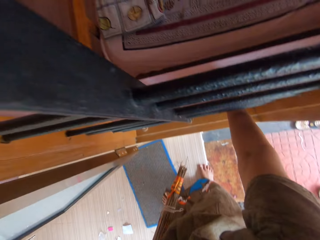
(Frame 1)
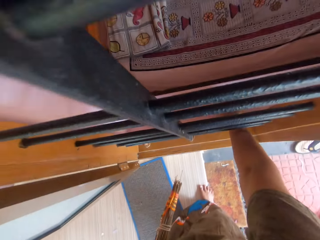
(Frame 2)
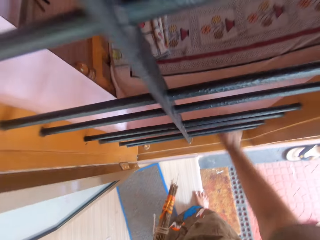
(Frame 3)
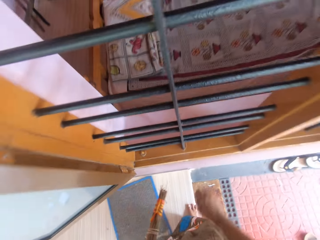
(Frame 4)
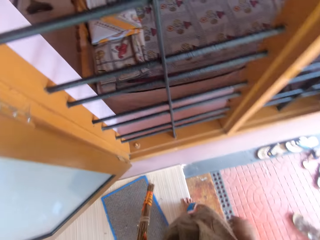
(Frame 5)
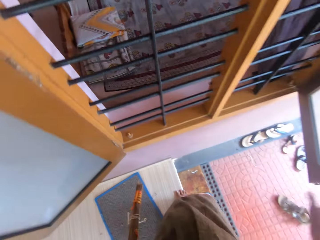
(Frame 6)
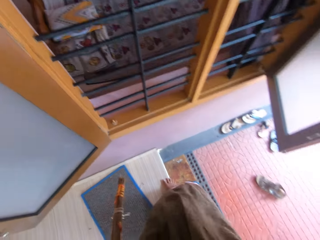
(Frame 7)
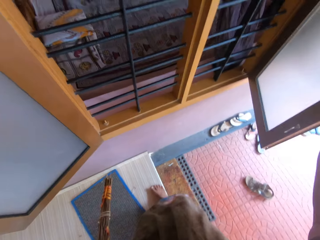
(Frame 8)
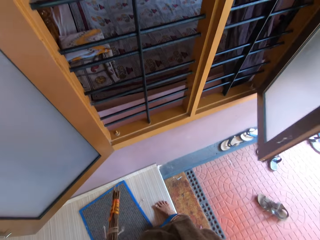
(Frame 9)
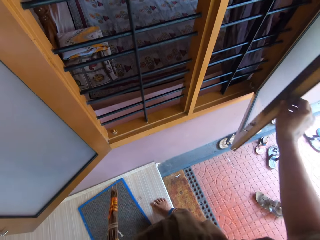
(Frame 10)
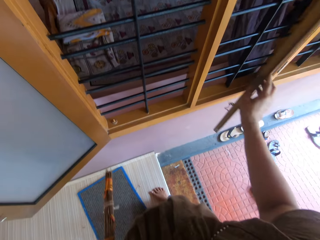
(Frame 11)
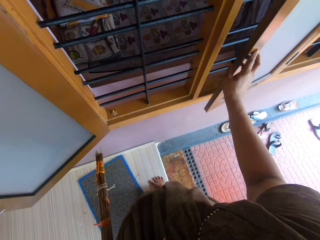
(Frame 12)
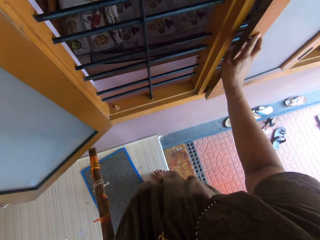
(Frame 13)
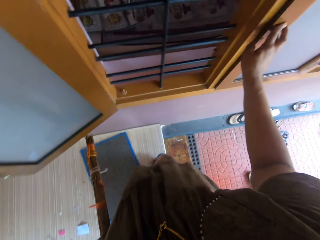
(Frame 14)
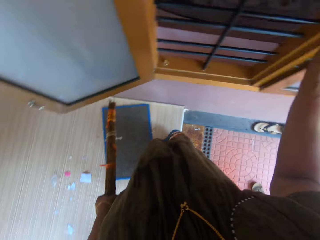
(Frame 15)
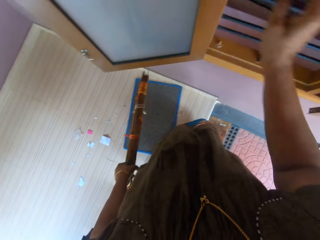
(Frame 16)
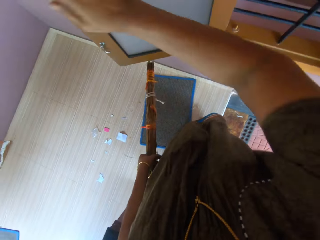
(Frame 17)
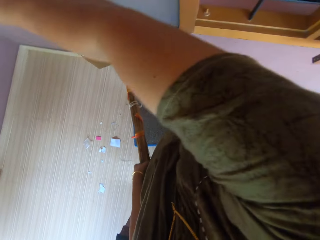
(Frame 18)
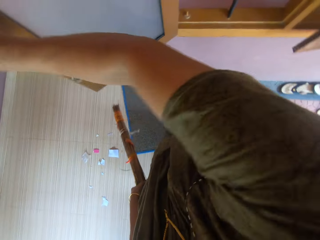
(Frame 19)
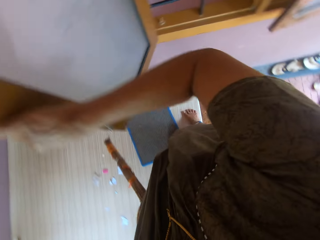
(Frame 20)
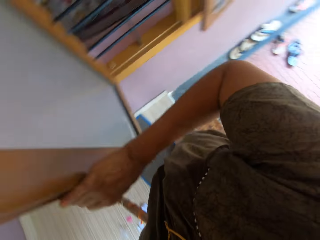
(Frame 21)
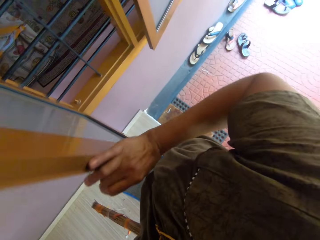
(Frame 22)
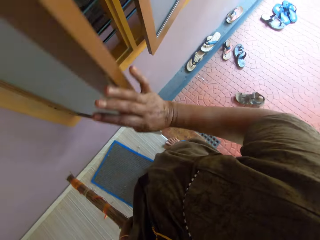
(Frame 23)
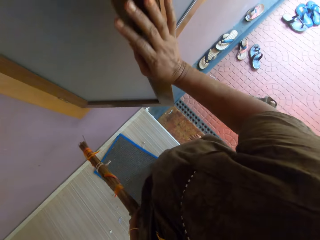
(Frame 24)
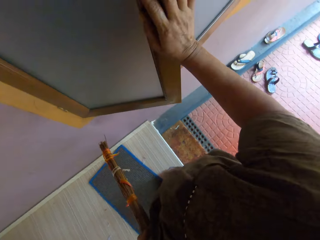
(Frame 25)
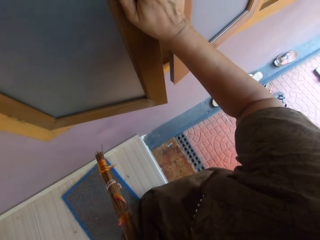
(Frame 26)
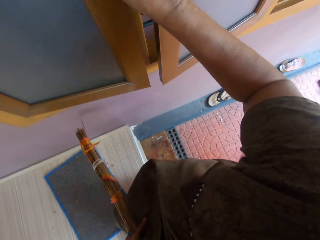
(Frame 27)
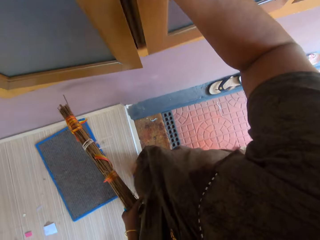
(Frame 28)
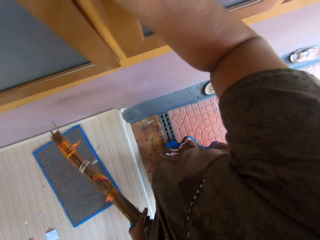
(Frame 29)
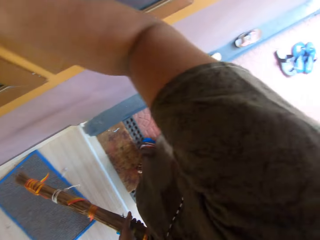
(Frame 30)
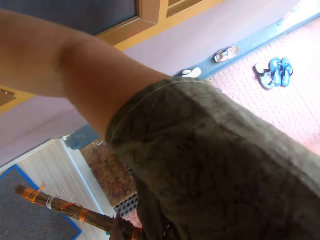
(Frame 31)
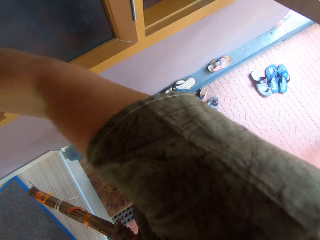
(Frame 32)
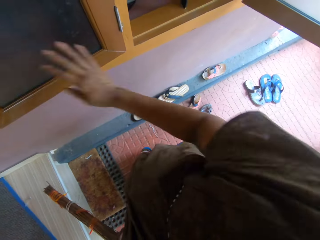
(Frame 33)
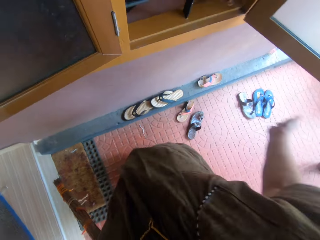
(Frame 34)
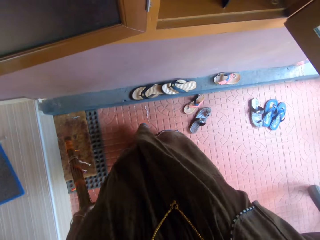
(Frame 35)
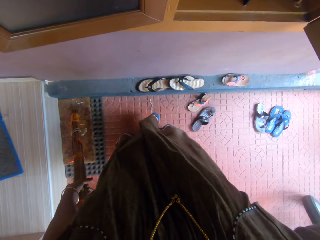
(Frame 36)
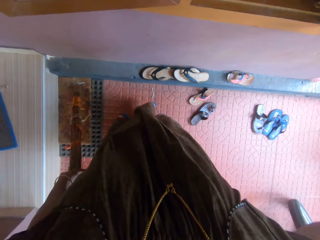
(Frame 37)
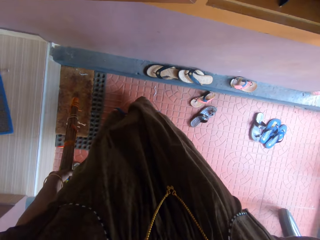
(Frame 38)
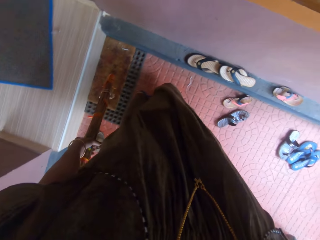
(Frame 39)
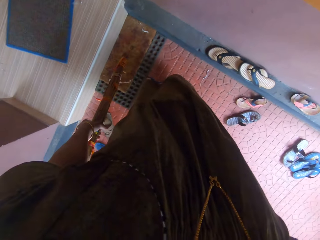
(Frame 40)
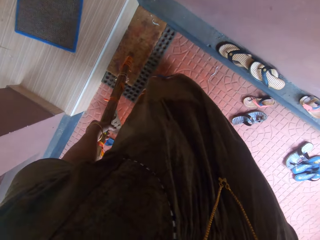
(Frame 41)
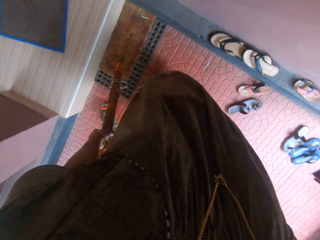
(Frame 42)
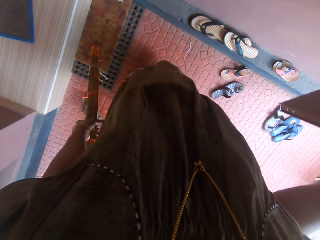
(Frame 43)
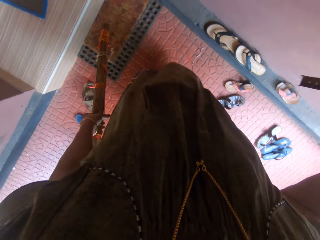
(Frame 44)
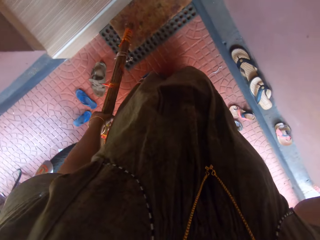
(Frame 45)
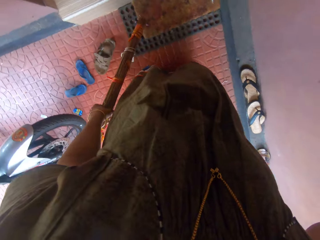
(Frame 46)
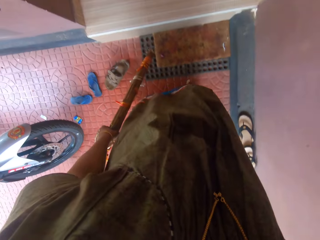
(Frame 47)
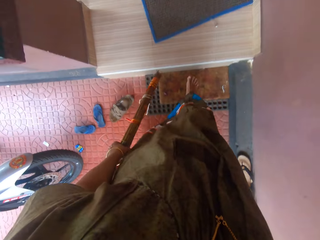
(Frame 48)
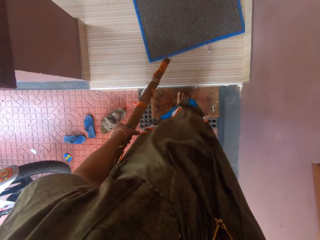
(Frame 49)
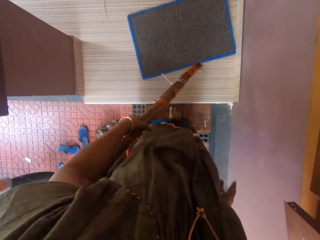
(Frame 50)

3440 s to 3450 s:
The camera wearer picks up a piece of paper from a window pane with her right hand. She throws the piece of paper on the floor. She closes the window with her right hand. She closes another window with her right hand.

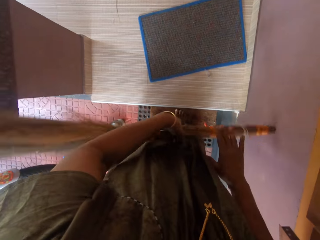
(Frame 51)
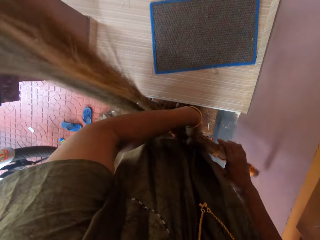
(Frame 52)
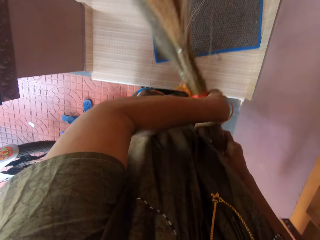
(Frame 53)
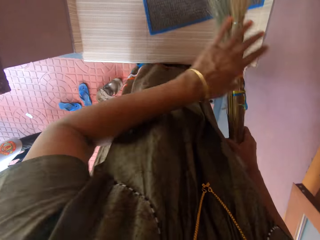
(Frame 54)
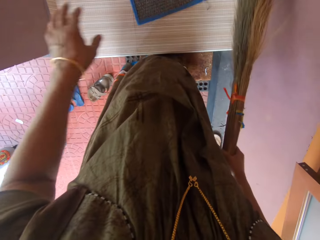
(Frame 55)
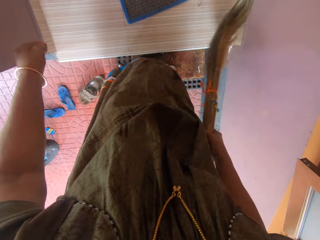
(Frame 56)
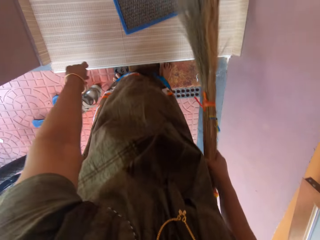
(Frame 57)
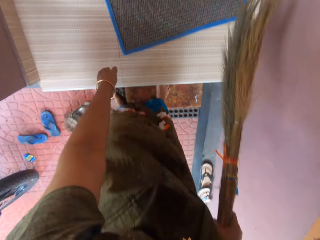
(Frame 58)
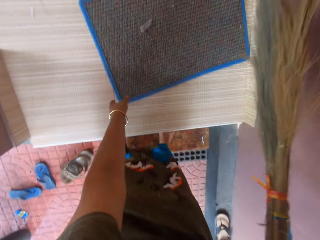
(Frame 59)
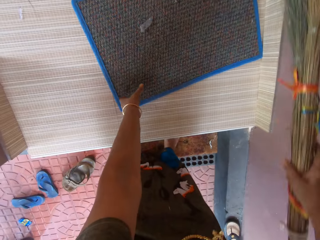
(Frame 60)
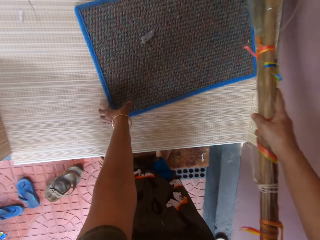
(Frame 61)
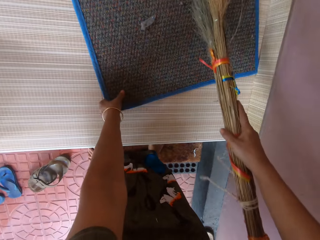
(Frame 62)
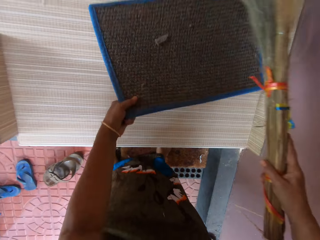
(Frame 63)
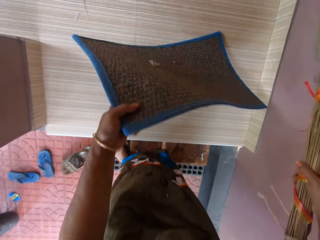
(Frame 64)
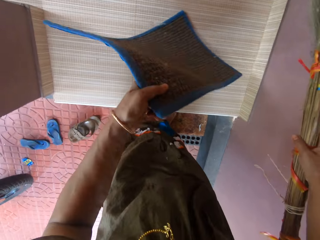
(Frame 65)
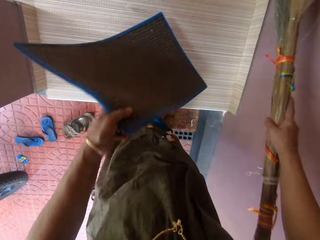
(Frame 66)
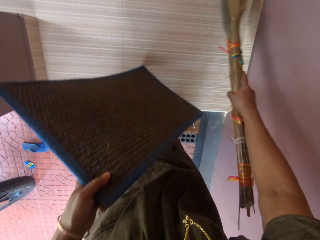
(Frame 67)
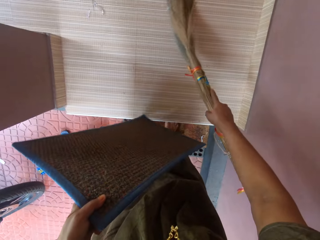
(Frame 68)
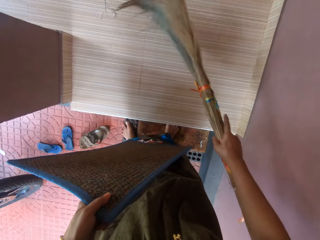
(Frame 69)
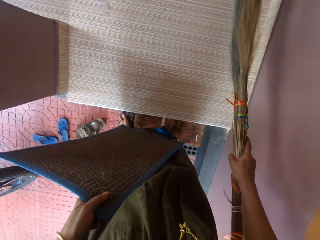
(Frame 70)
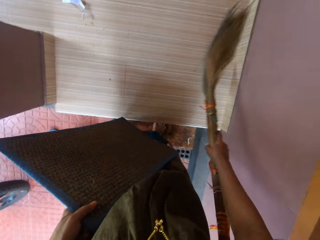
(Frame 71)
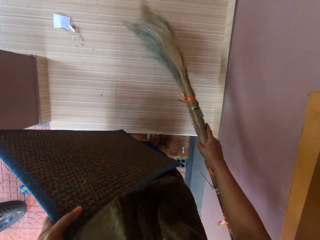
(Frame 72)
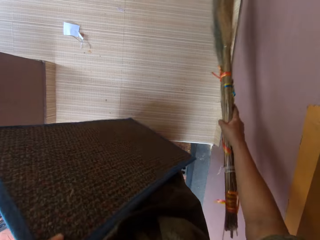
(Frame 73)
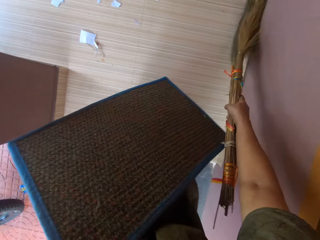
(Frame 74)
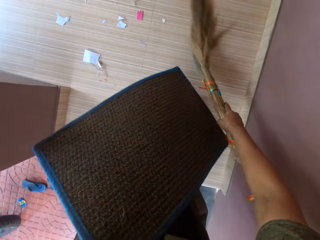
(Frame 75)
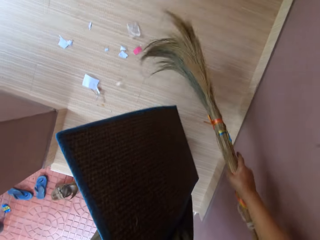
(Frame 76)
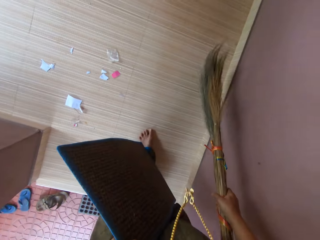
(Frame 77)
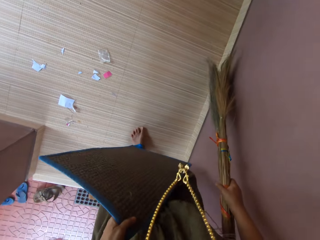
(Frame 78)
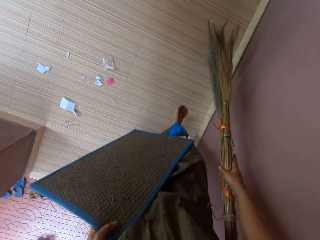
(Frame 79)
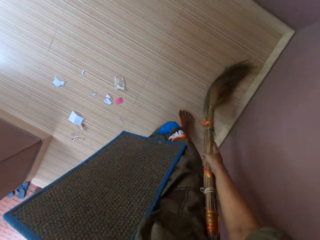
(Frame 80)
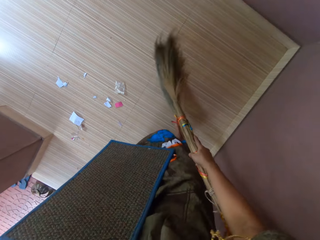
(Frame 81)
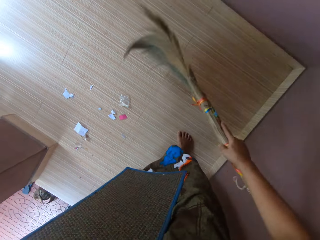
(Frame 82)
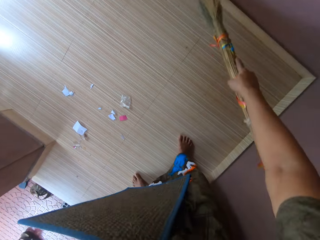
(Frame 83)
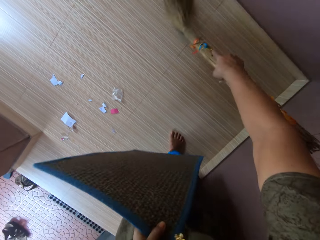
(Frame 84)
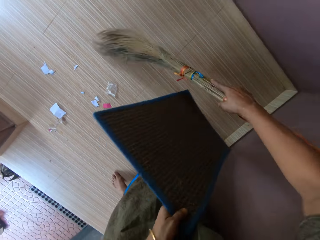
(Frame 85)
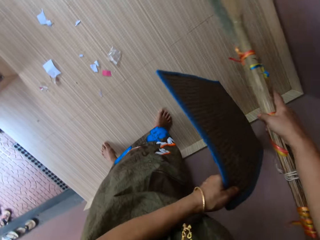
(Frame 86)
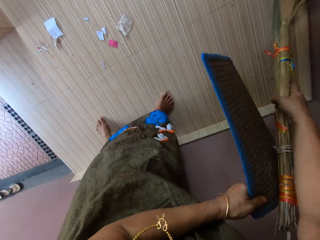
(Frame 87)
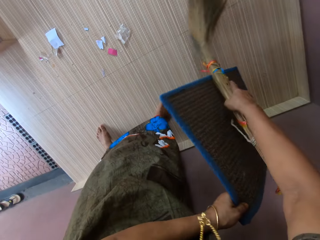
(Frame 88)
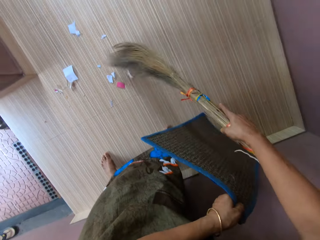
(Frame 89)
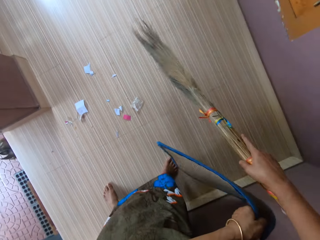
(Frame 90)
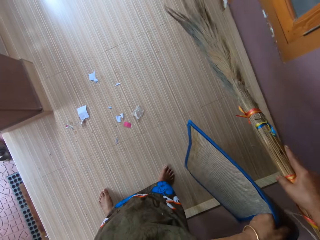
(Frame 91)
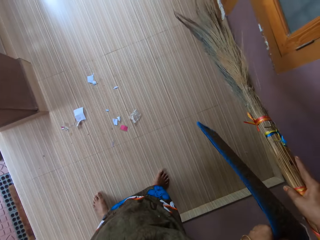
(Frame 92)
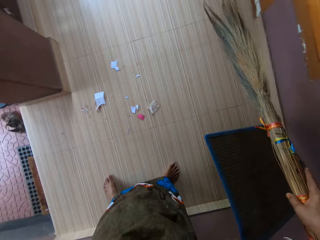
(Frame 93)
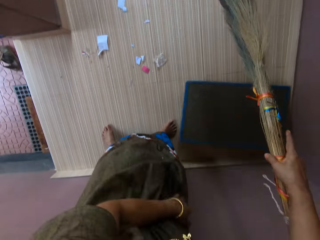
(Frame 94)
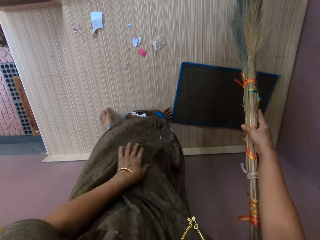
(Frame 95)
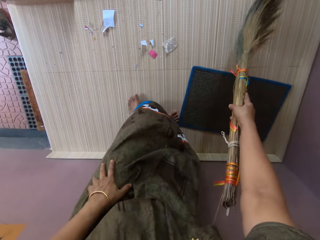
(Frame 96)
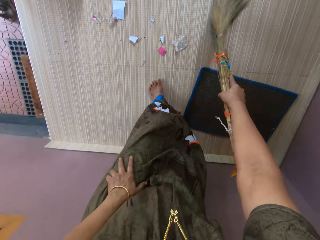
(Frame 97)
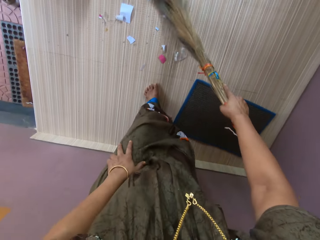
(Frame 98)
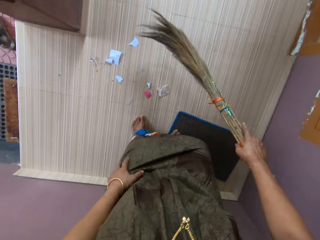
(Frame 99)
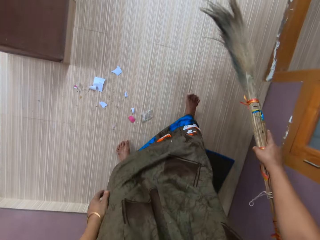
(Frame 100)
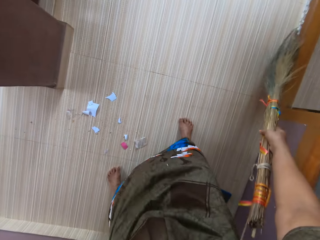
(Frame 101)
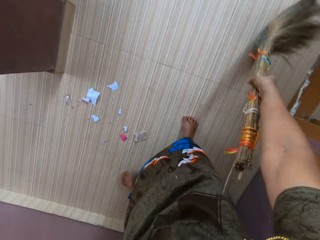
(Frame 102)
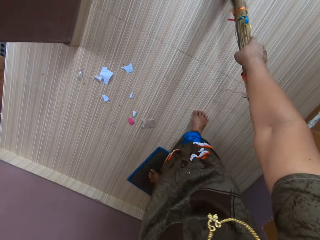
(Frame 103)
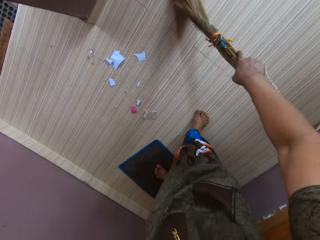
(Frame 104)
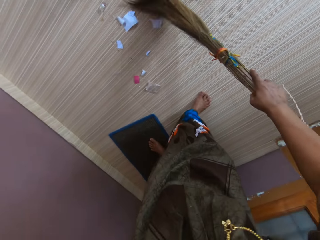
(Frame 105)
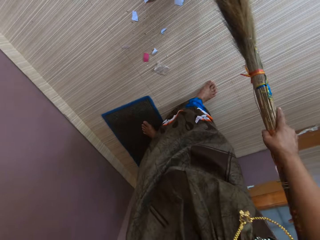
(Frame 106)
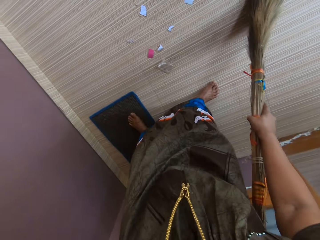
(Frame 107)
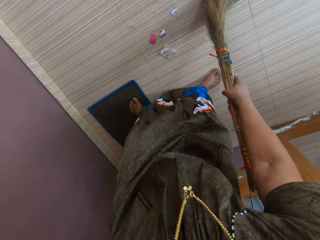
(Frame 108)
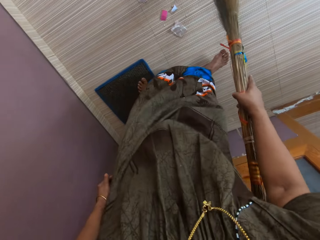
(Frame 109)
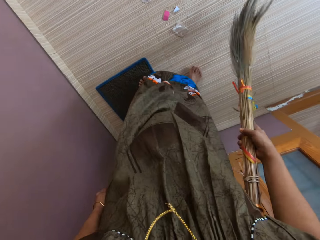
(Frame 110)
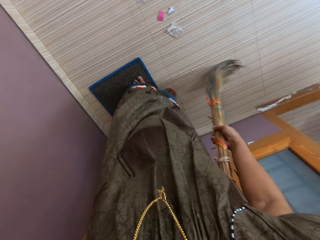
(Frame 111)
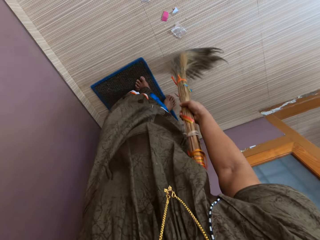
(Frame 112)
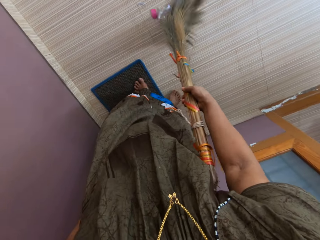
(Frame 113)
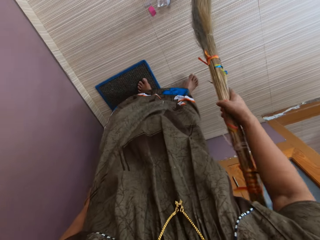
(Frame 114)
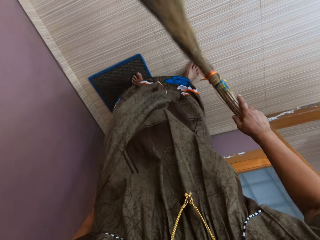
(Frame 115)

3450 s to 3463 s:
The camera wearer transfers the broom to her right hand. She sweeps the floor with the broom. She picks up a foot mat from the floor with her left hand. She shakes off dirt from the foot mat. She sweeps the dirt with the broom with her right hand. She drops the foot mat on the floor with her left hand. She sweeps the floor with the broom.
